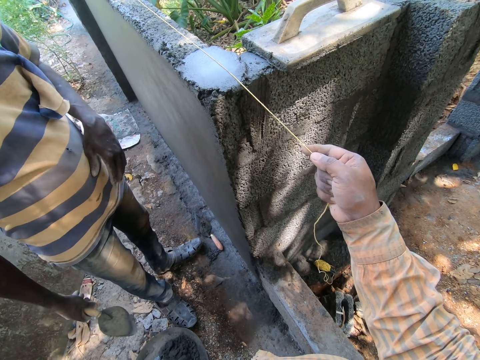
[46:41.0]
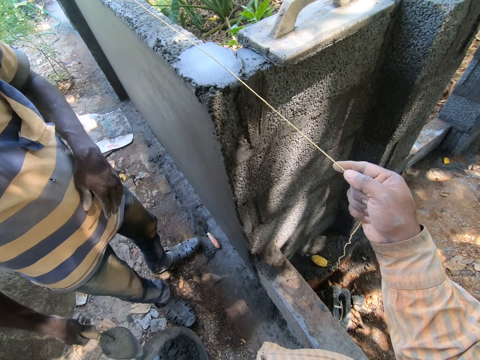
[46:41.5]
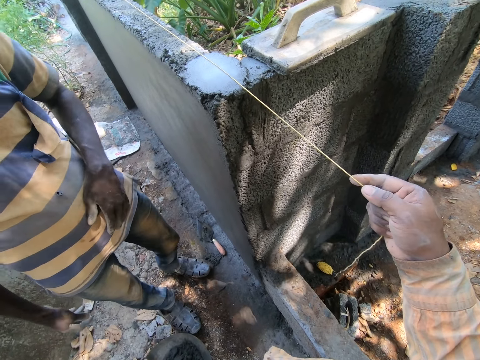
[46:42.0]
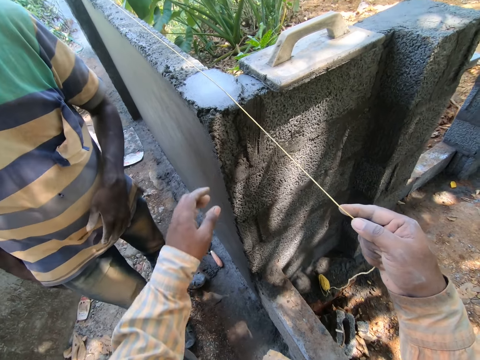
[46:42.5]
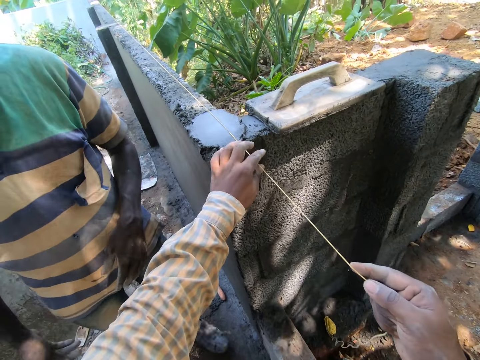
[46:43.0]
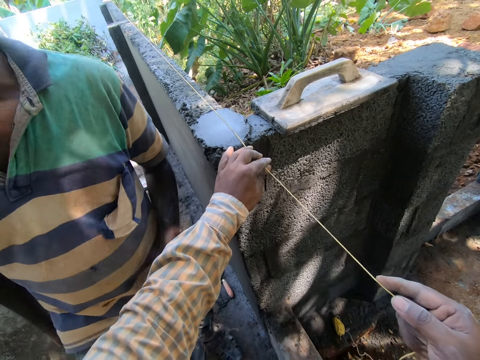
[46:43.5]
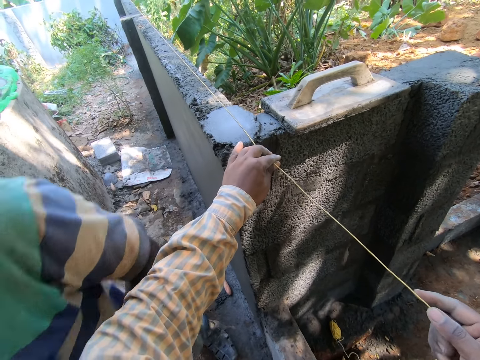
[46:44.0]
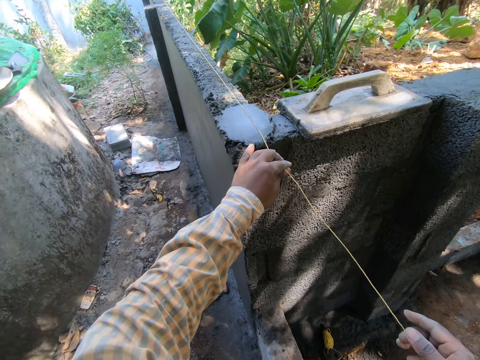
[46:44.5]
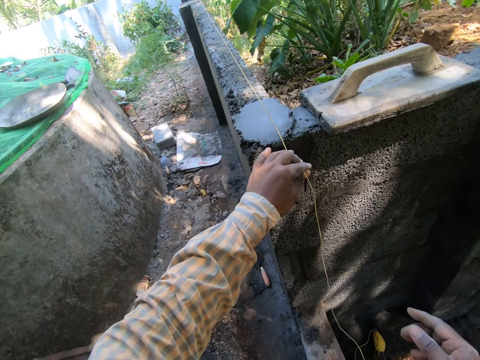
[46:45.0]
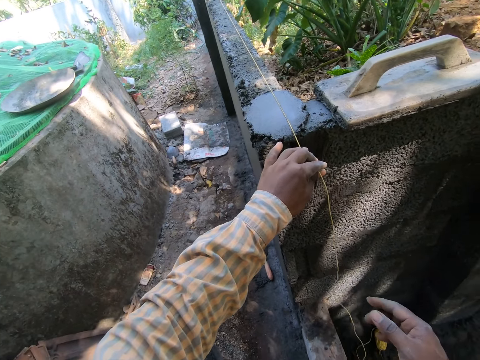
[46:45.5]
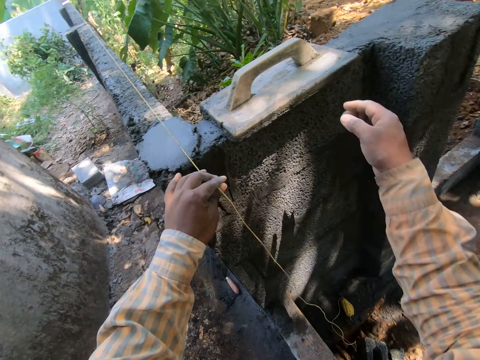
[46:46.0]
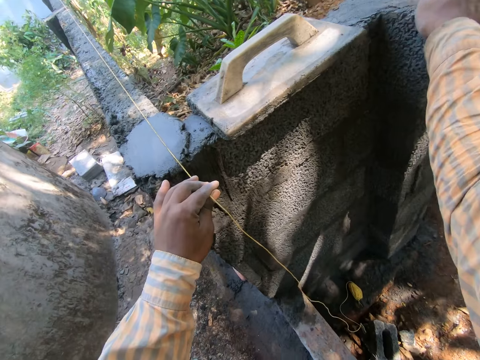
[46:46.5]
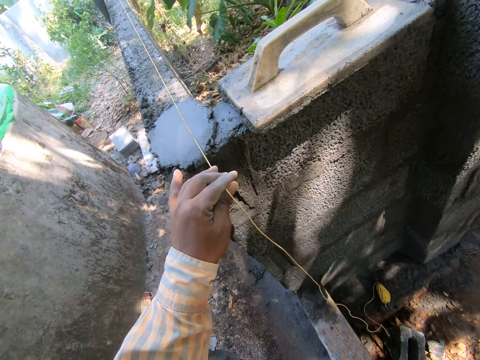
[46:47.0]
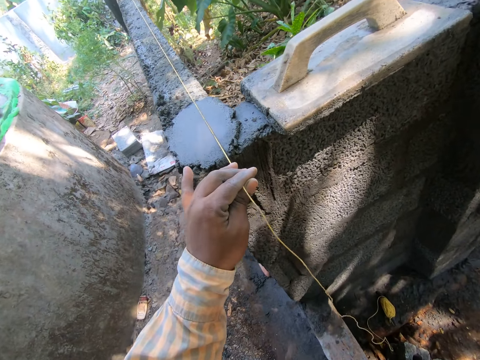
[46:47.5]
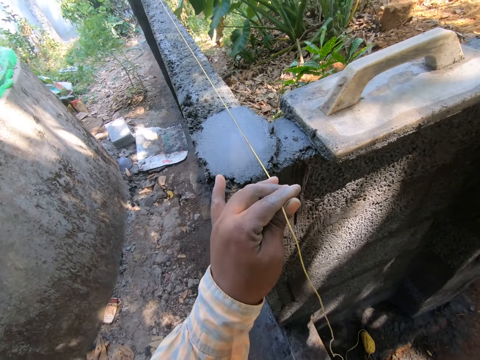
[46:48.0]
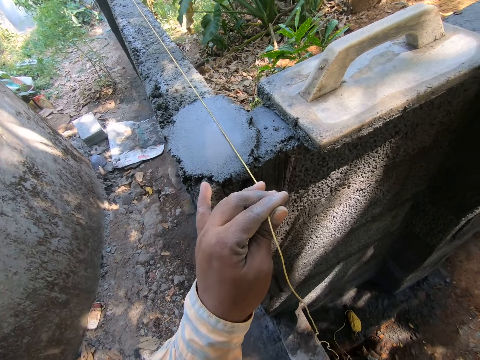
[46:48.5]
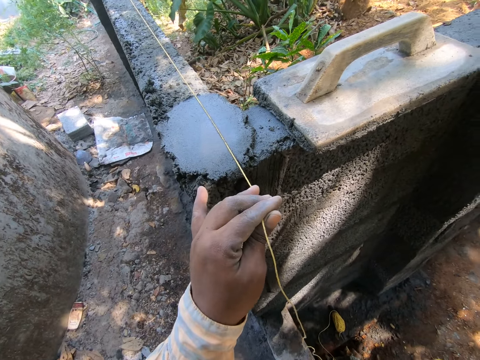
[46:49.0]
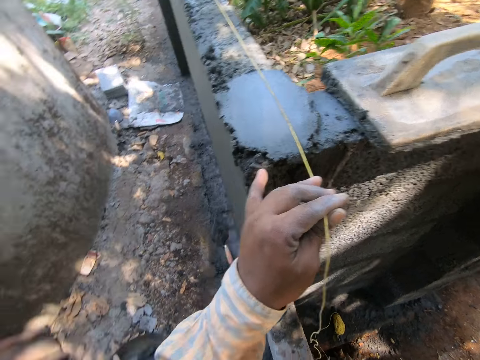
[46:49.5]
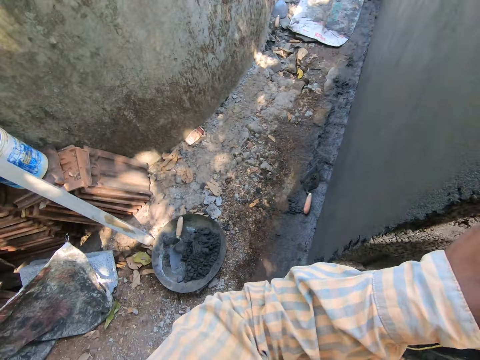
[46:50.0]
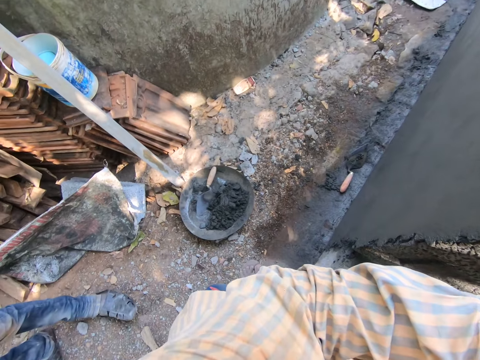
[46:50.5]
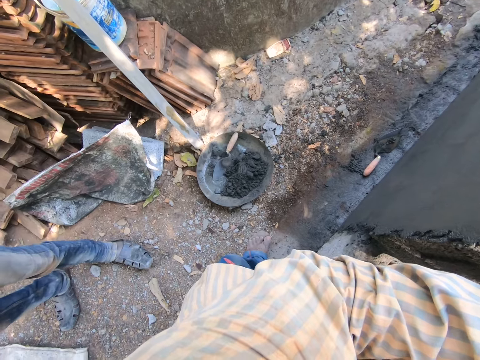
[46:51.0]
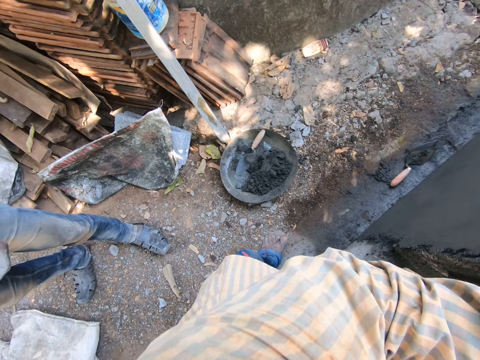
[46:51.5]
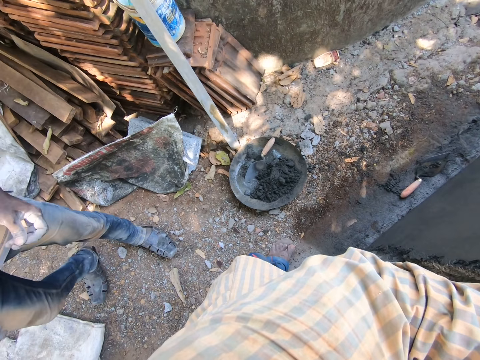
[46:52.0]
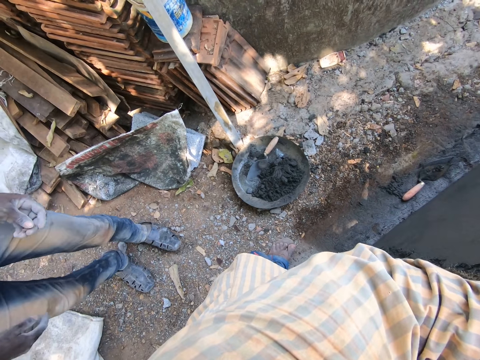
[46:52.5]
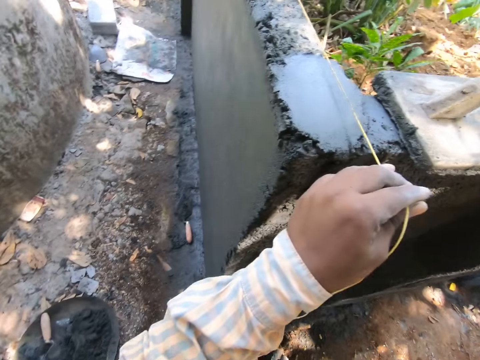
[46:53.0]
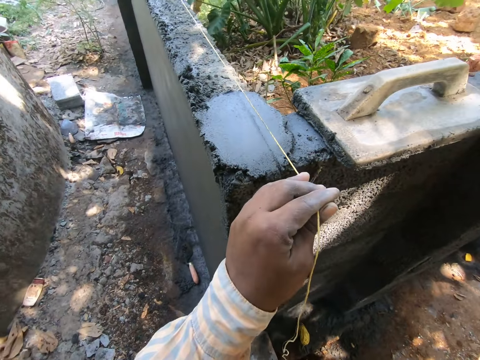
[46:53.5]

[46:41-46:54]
A man drops the hand trowel on the head pan on the floor with his right hand. The camera wearer straightens the rope. He holds the bricklayer line on the fence with his left hand. The man converses with another man. The camera wearer looks around.

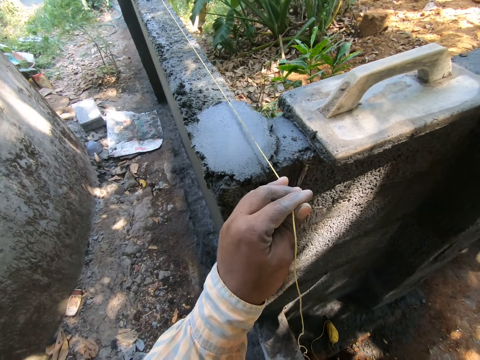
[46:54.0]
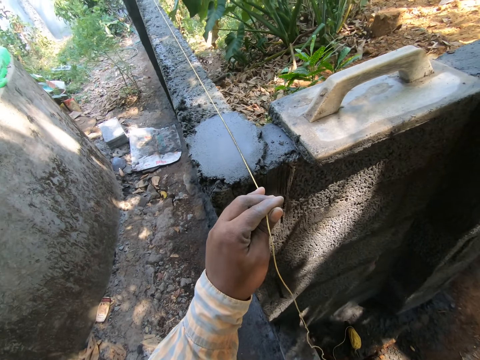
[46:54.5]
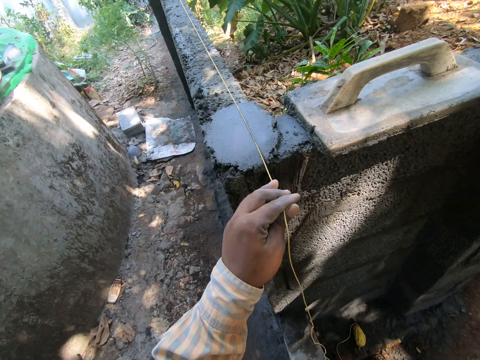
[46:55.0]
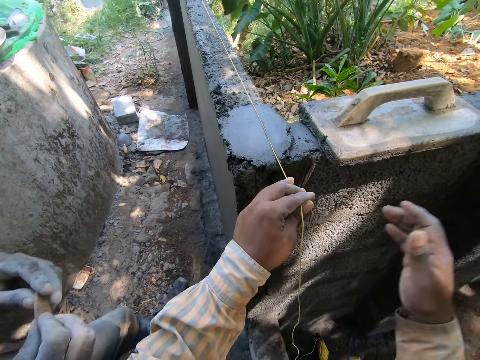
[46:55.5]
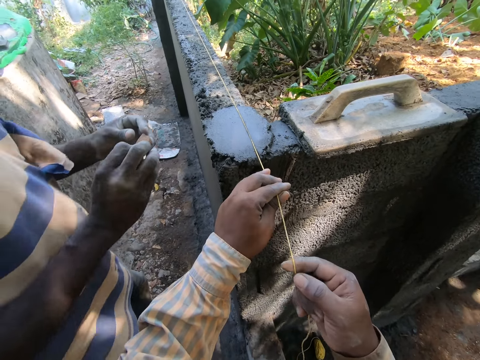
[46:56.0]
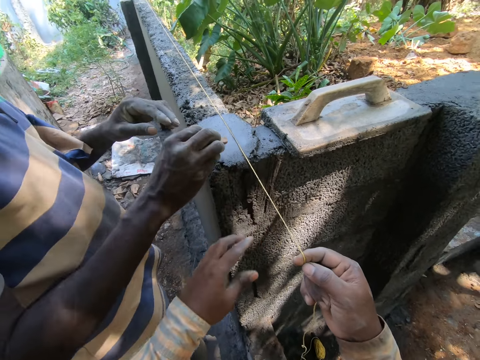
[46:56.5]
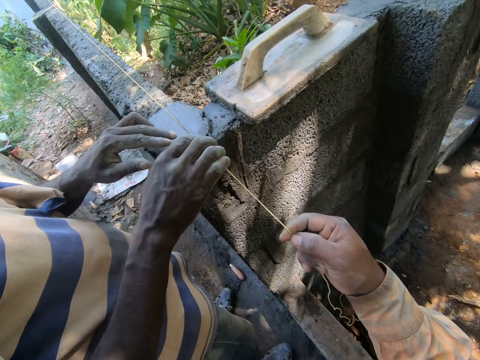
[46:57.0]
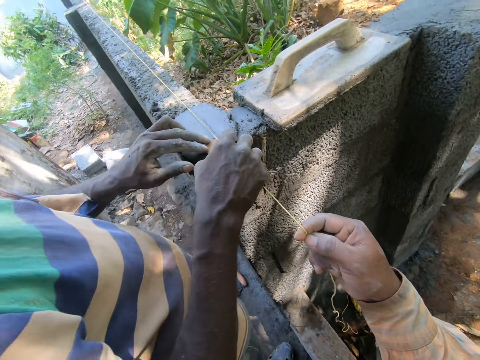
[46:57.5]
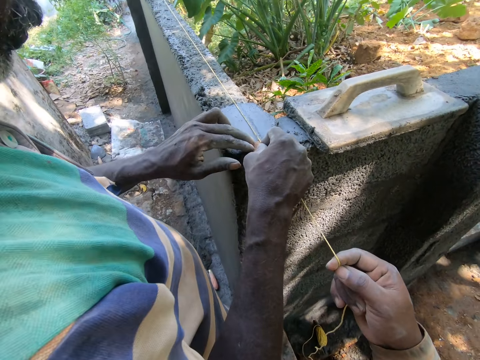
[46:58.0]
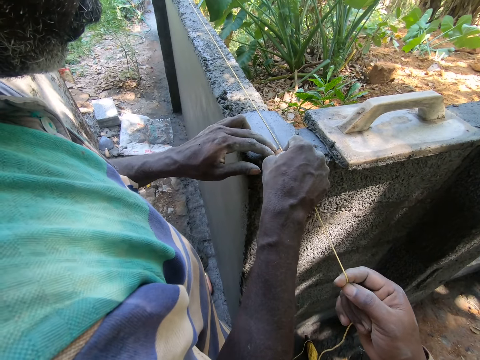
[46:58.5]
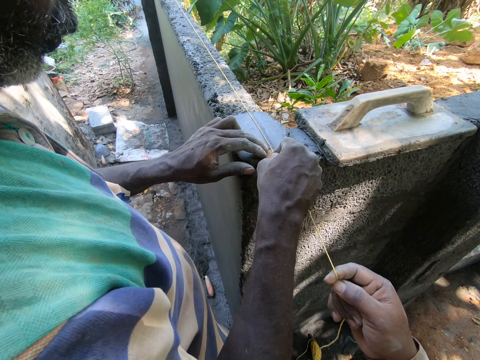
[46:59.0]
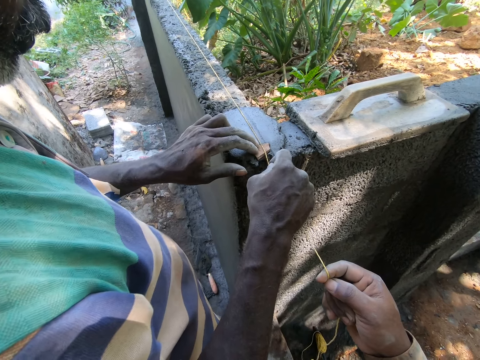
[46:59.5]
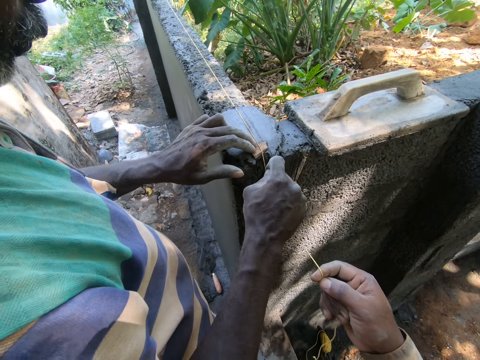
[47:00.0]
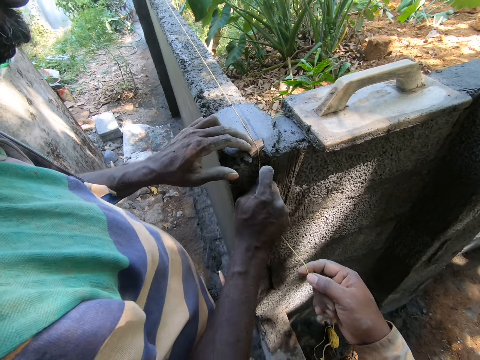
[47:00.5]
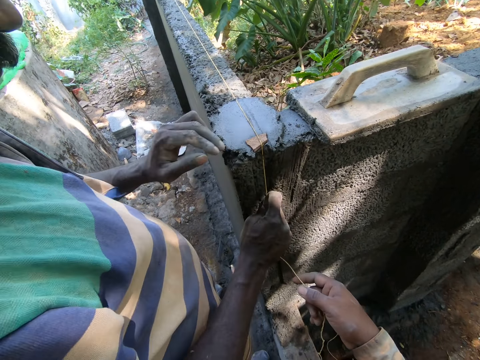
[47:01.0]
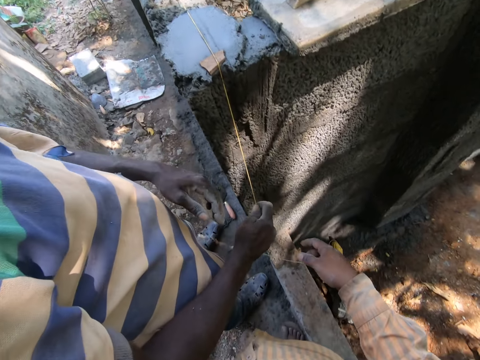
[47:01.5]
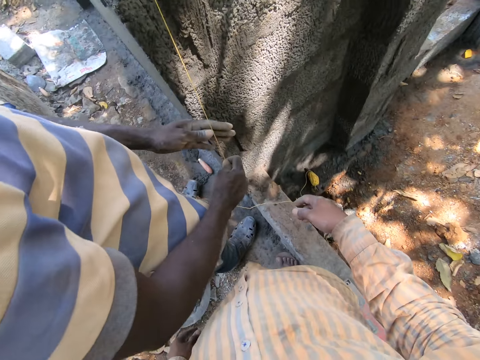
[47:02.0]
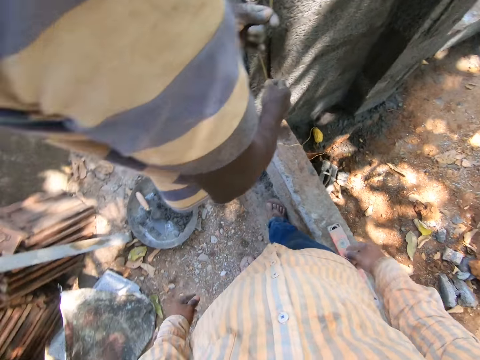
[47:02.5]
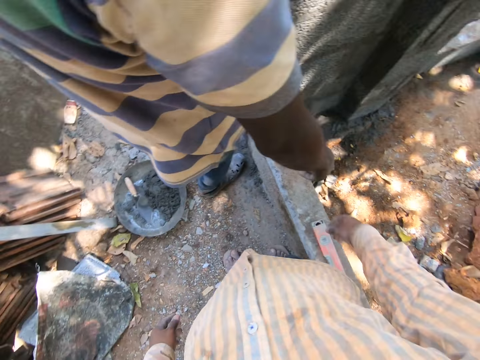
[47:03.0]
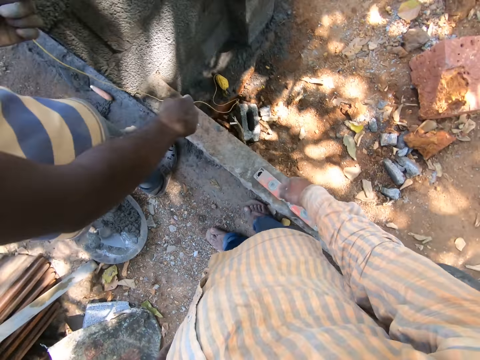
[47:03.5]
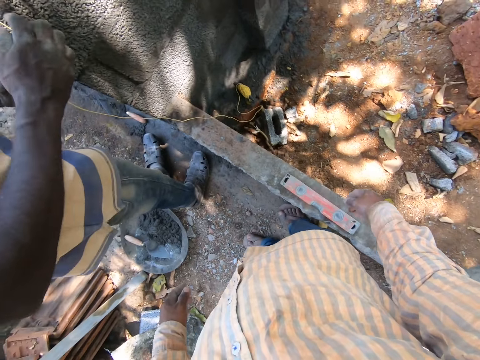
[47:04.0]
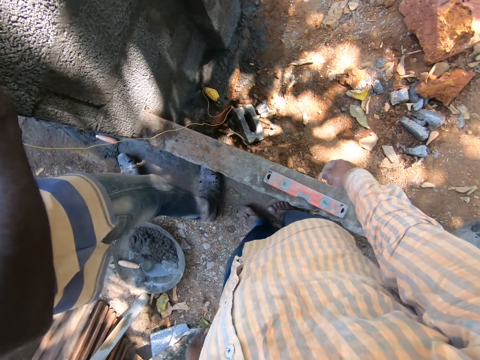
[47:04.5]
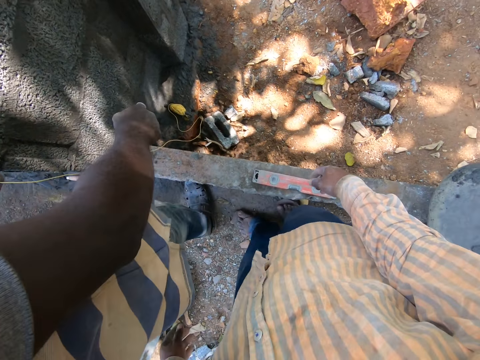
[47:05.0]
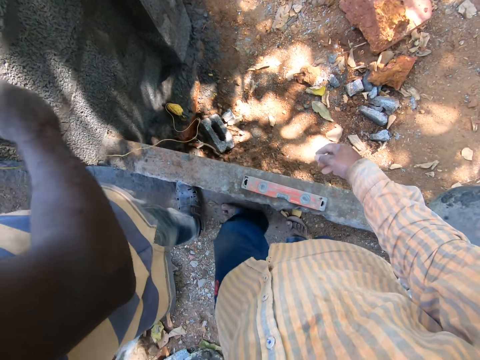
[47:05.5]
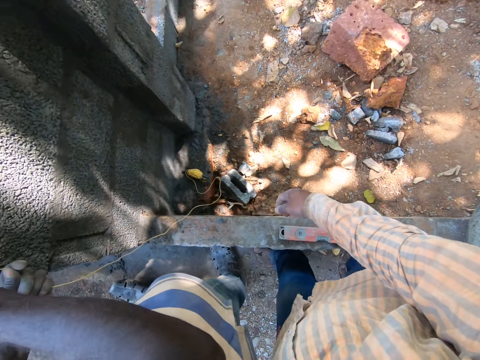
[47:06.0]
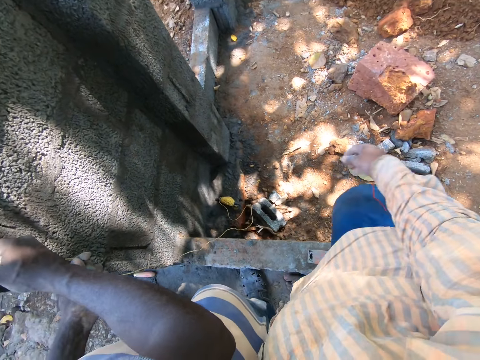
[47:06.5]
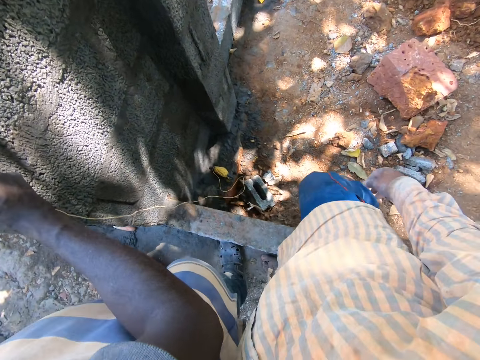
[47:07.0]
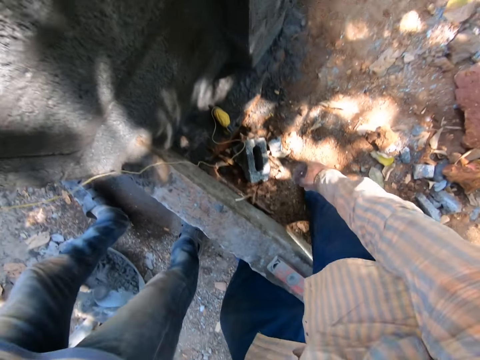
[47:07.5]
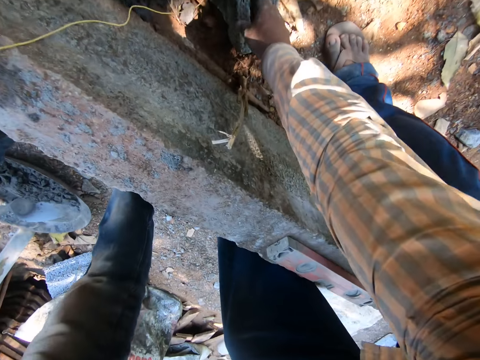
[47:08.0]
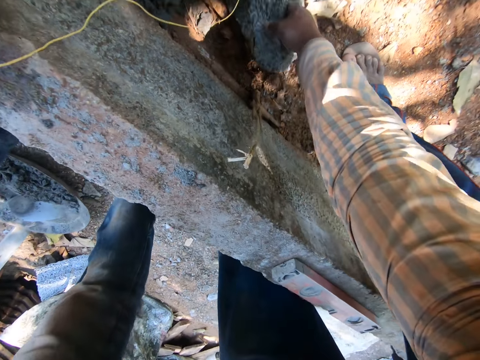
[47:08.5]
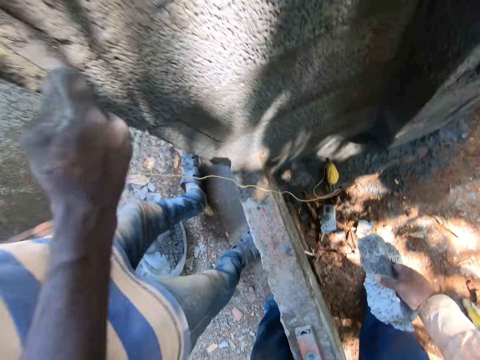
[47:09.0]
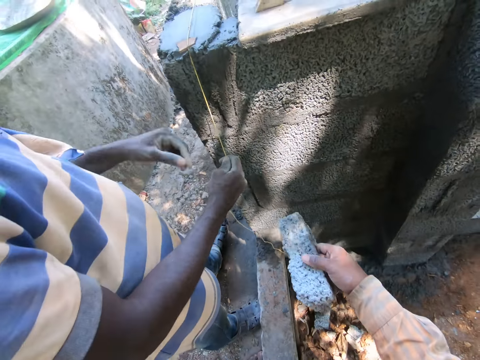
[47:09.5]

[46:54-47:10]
The camera wearer holds the rope. A man puts a small wood on the fence with his right hand, adjusts the small wood under the bricklayer line on the fence with his left hand, and holds the bricklayer line on the fence with his right hand. The camera wearer picks up a brick from the floor with his right hand.
